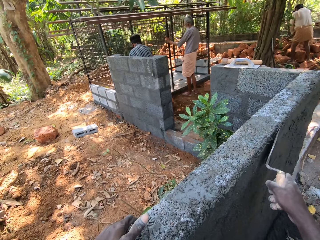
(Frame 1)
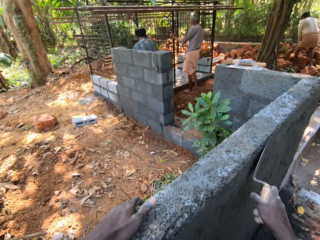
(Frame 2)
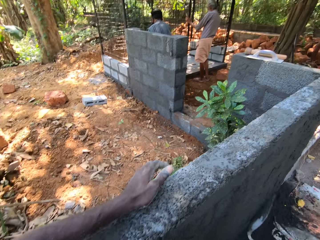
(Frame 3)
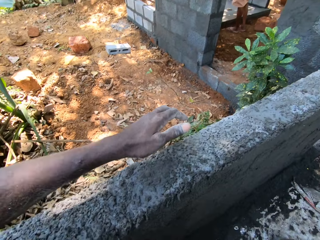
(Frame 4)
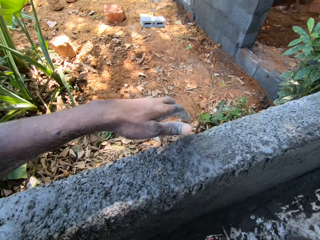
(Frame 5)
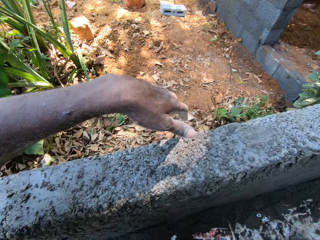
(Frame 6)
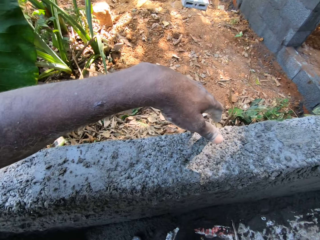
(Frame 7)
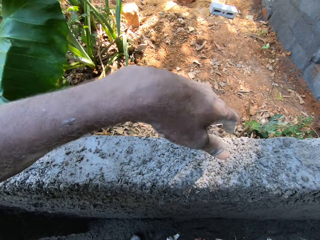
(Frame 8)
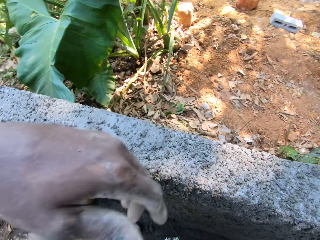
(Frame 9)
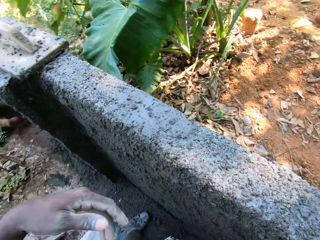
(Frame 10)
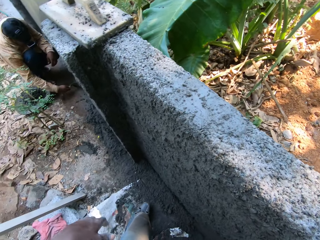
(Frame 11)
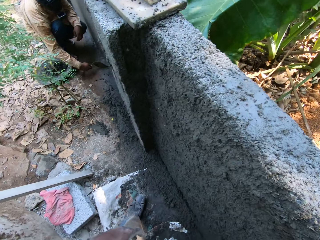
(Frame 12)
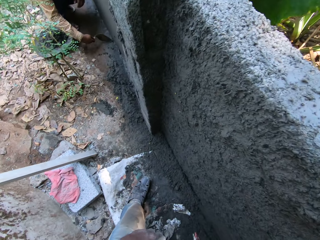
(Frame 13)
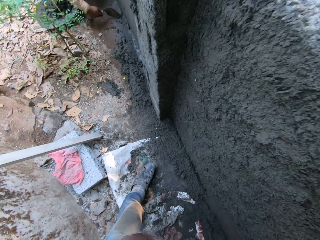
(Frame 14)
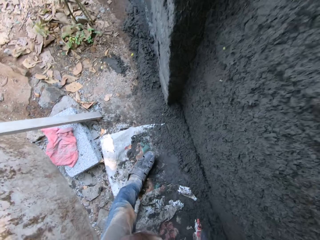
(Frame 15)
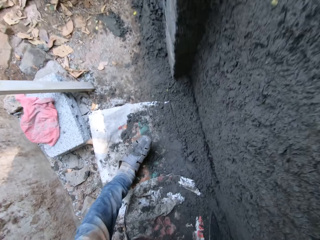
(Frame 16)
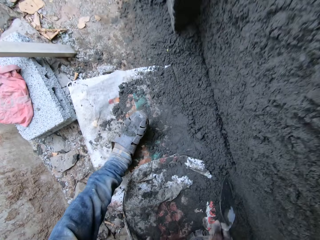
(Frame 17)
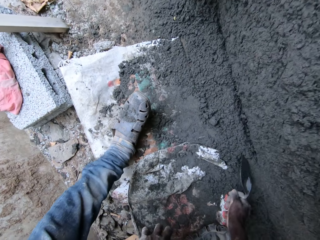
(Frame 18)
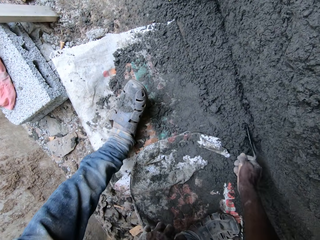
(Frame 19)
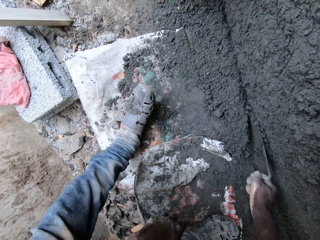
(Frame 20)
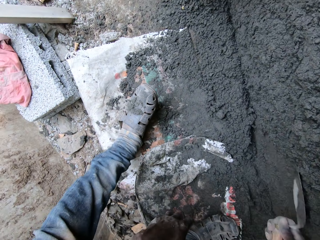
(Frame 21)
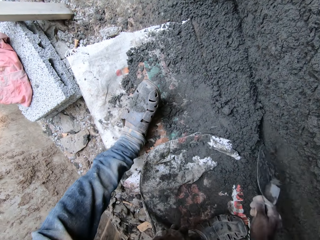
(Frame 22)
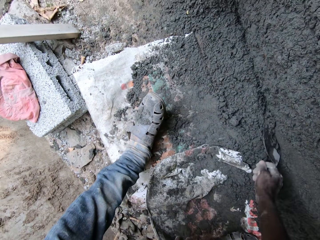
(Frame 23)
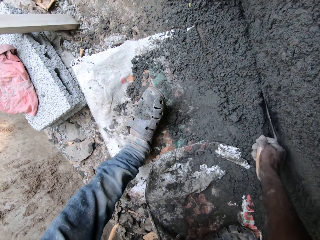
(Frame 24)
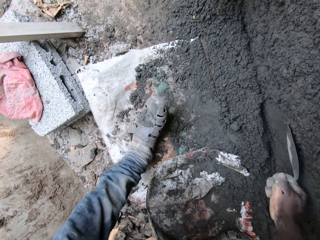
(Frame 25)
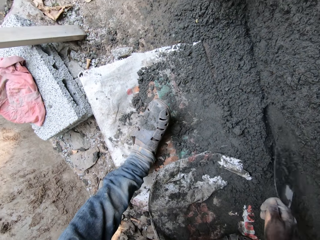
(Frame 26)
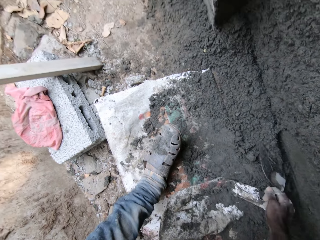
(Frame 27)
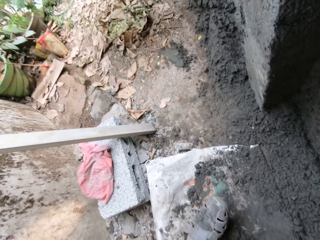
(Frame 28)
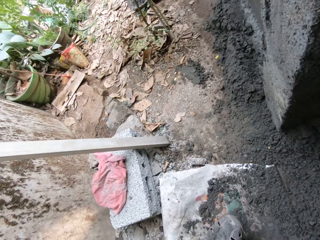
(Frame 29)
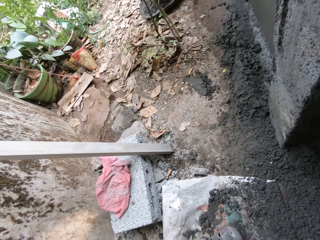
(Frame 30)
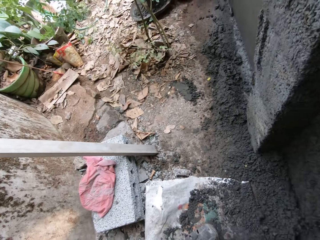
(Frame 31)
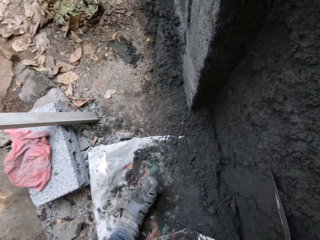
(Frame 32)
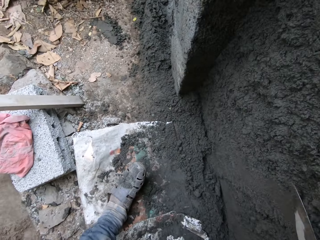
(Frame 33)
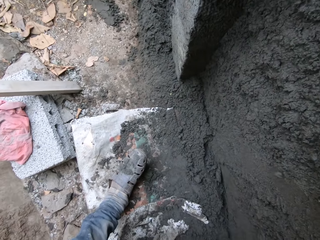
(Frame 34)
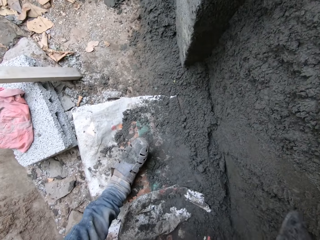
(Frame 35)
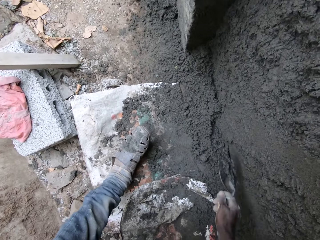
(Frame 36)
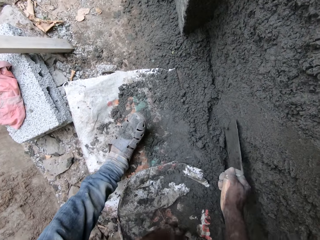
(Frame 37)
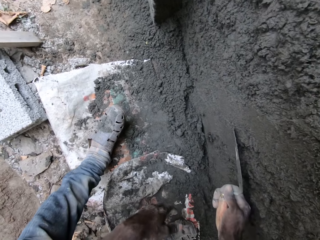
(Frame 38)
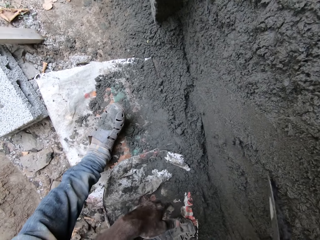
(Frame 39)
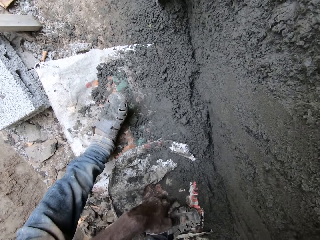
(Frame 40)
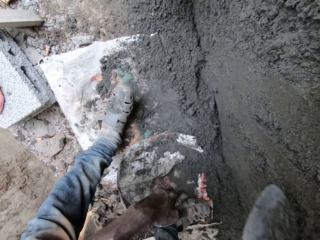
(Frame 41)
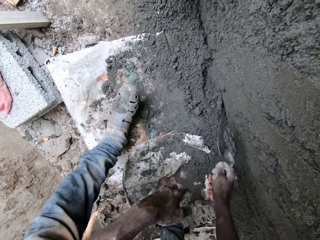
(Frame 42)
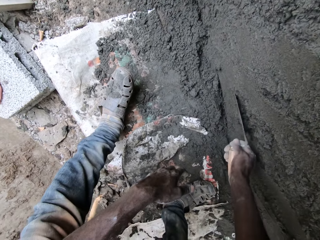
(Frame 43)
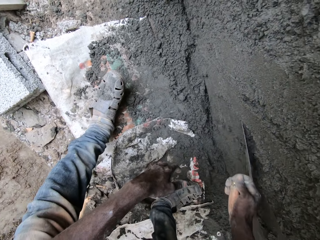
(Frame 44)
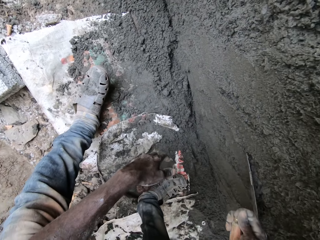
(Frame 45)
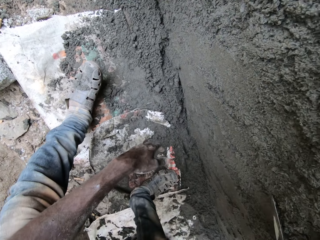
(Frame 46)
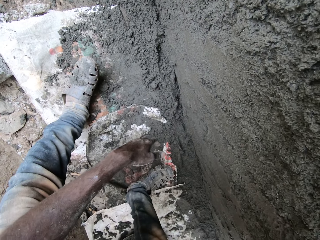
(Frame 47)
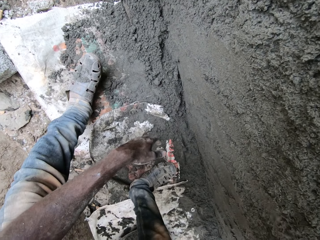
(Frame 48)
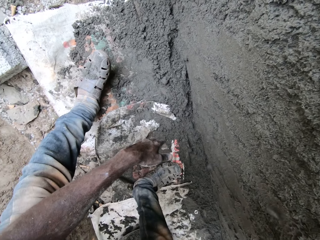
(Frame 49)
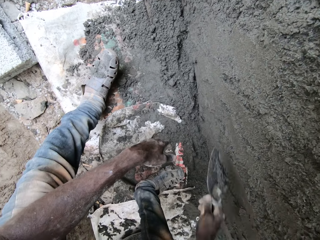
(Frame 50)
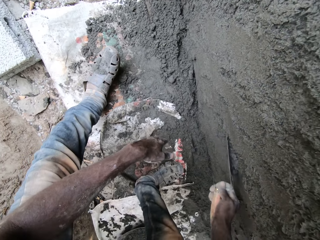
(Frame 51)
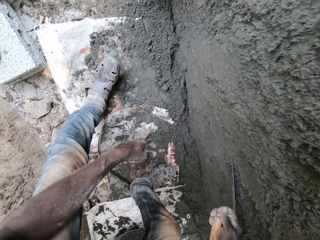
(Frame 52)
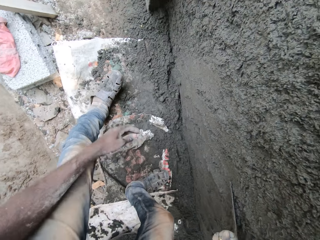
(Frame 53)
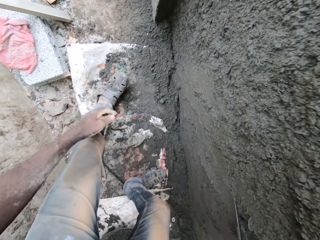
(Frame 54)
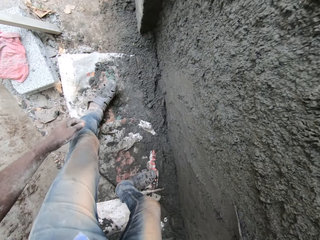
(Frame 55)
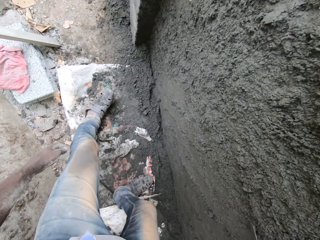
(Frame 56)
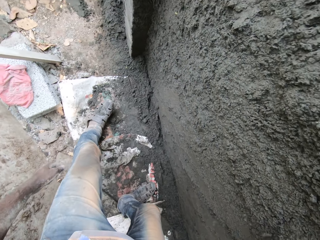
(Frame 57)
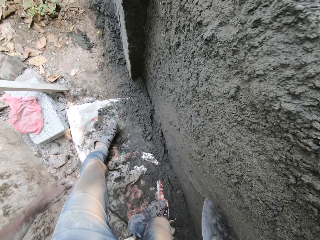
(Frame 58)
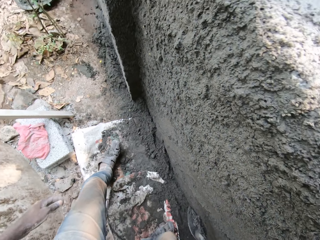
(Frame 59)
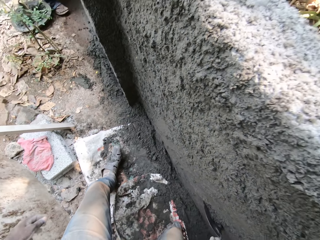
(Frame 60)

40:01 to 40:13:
The camera wearer makes some steps. The man plasters the mortar on the wall with a hand trowel in his right hand. The camera wearer plasters the mortar on the wall with the hand trowel in his right hand.

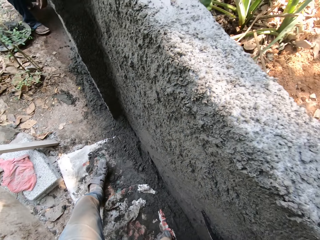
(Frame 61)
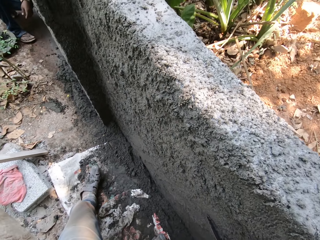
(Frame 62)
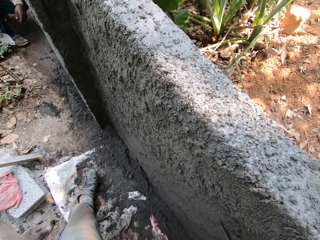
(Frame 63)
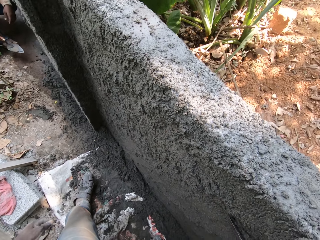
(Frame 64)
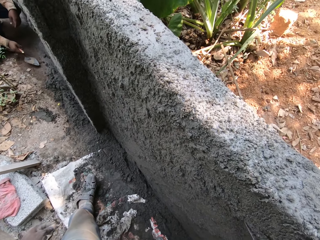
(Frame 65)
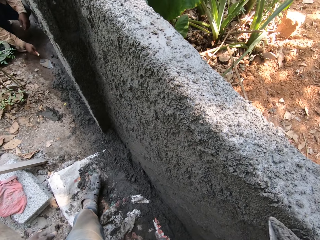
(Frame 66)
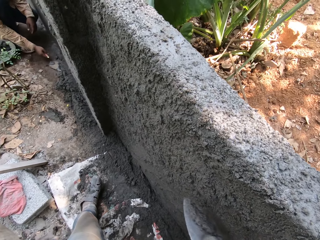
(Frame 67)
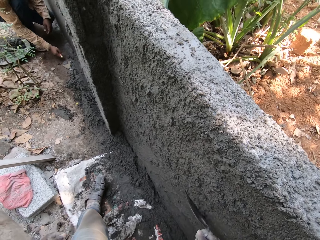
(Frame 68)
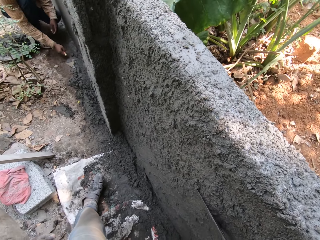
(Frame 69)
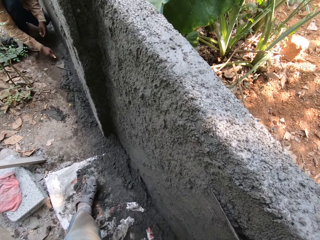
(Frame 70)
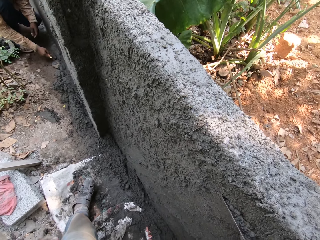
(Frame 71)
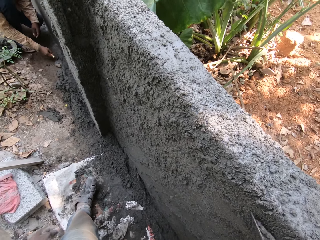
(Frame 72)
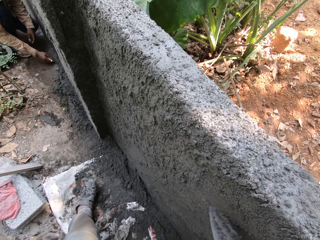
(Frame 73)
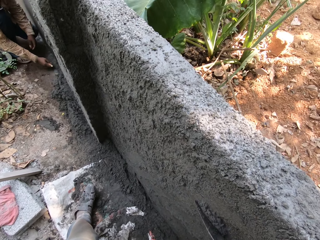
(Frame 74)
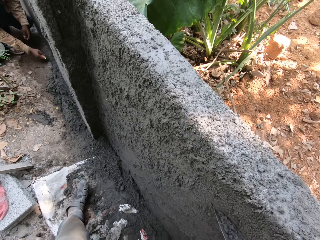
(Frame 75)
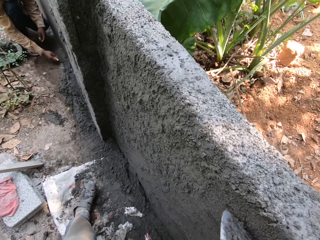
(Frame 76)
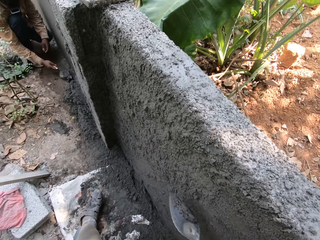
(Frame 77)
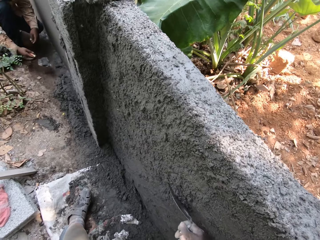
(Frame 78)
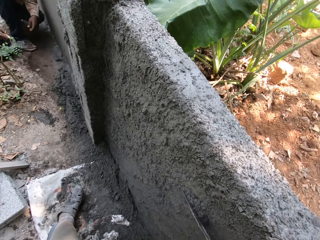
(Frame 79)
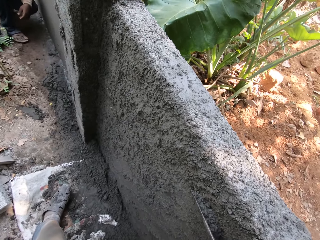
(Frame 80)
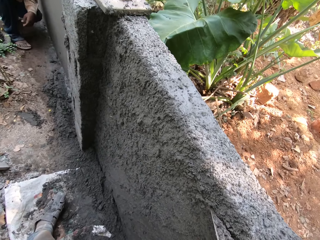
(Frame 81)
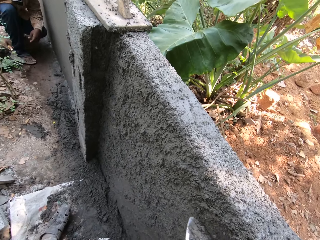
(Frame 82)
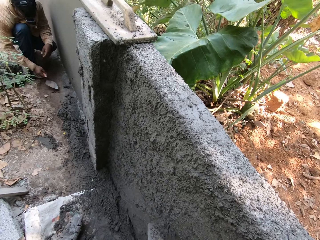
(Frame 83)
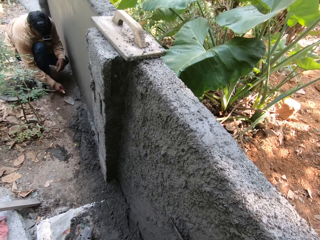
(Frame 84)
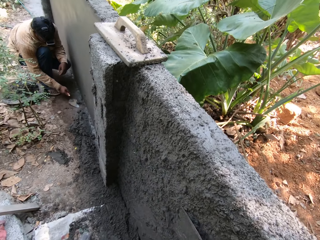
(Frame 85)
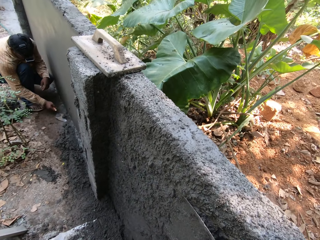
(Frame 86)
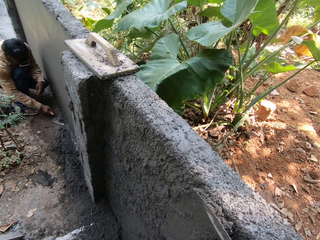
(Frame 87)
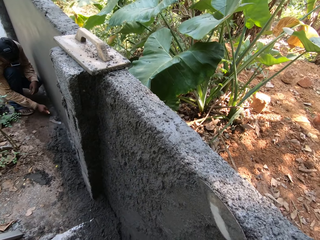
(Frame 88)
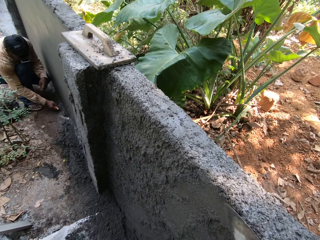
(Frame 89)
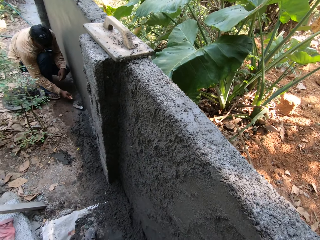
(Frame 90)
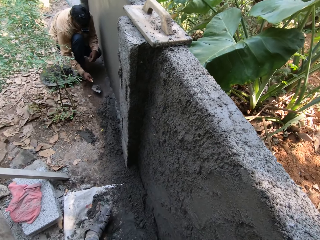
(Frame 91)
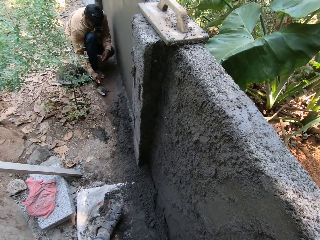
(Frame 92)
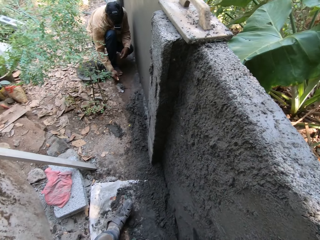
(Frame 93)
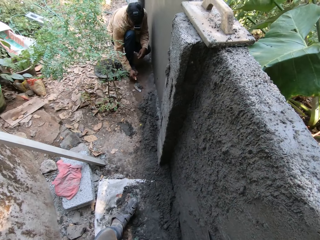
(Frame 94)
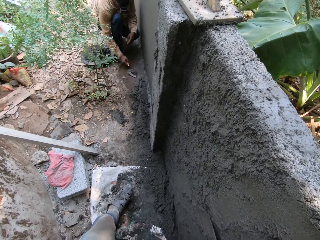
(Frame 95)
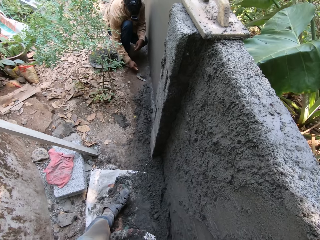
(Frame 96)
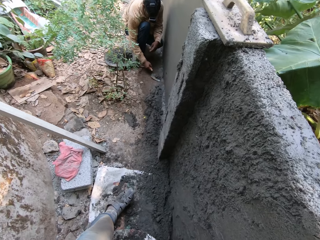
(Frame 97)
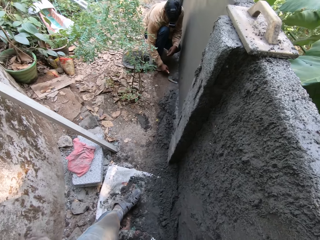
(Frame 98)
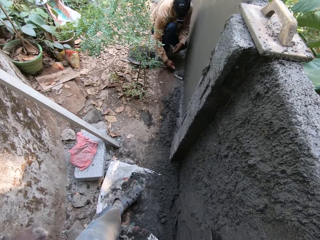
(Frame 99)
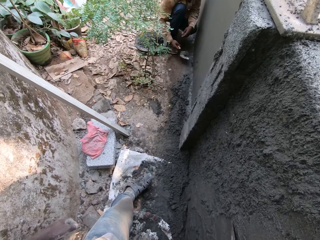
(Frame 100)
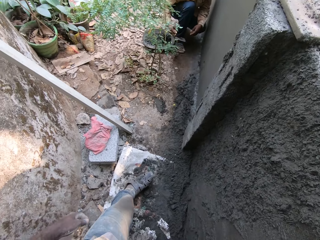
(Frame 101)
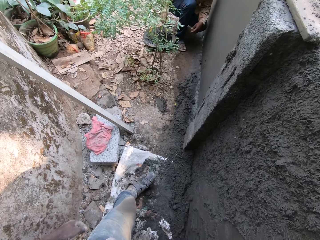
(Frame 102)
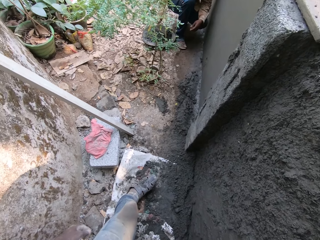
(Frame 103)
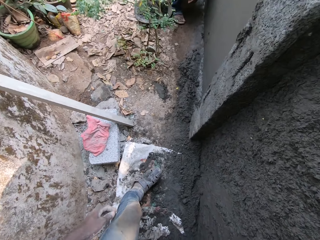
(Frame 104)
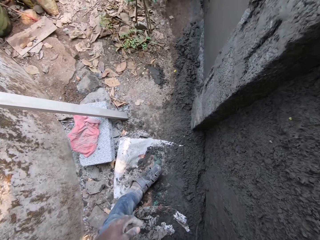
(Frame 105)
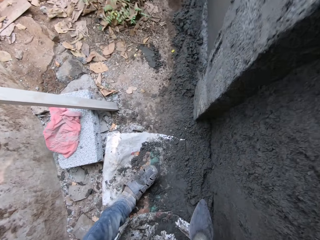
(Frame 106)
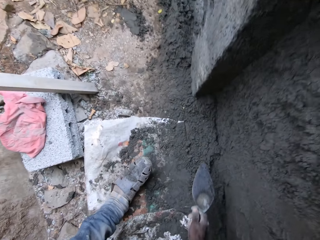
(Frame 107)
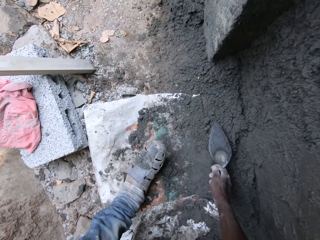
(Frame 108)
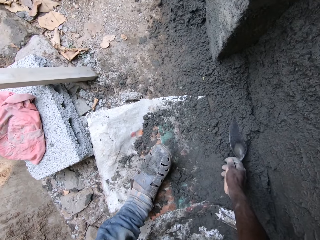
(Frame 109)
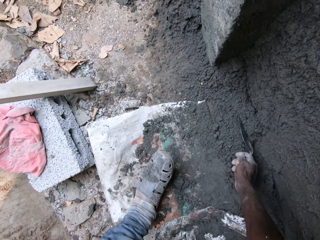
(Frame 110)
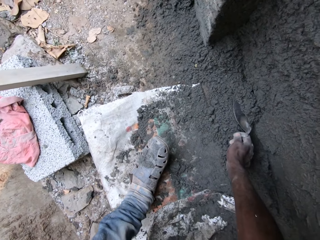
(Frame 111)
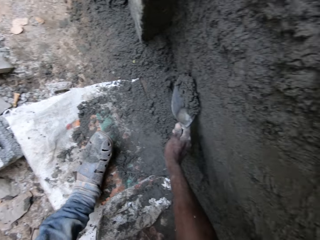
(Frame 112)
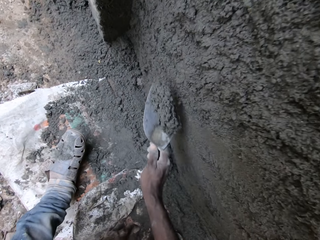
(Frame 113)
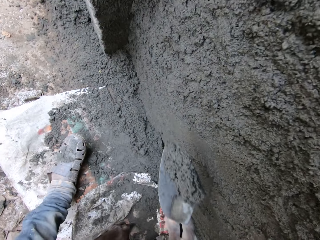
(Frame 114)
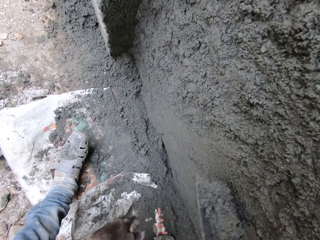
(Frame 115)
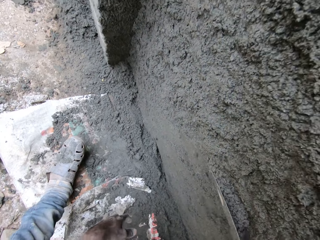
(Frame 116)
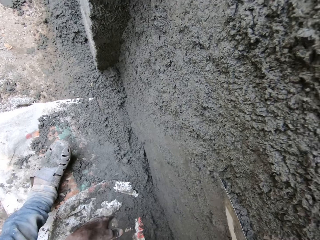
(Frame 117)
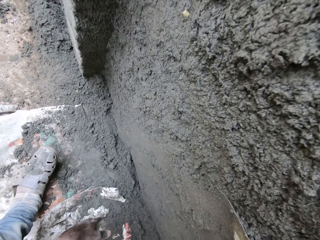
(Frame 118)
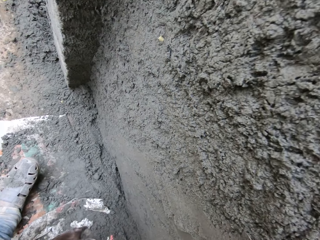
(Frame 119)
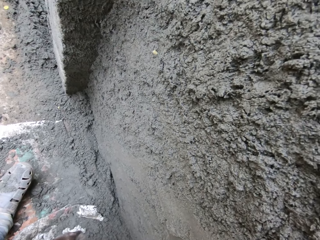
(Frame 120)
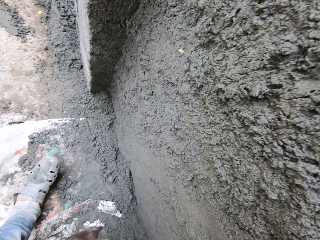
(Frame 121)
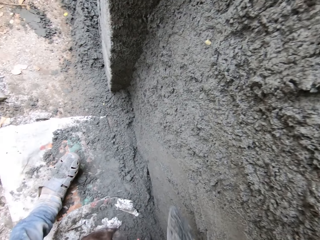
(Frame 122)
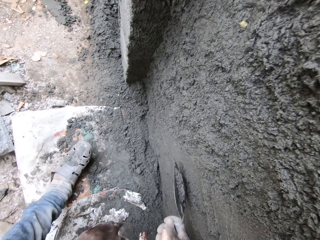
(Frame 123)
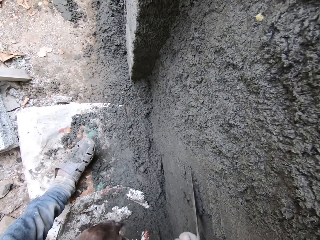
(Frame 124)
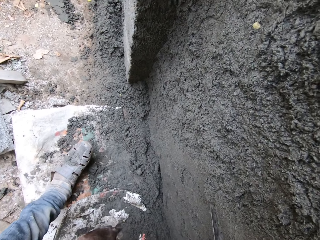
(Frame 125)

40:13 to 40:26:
The camera wearer scoops the concrete. They plaster the wall with the brick trowel.
